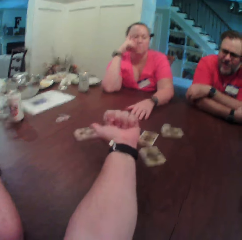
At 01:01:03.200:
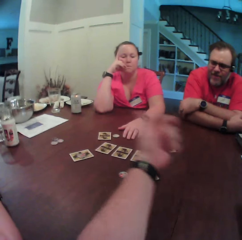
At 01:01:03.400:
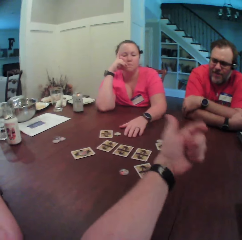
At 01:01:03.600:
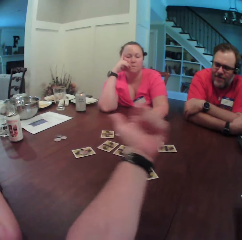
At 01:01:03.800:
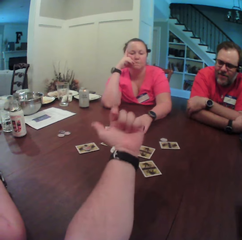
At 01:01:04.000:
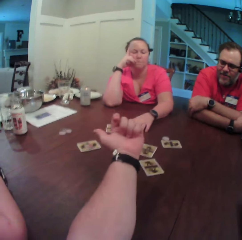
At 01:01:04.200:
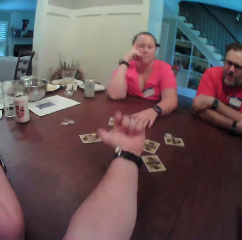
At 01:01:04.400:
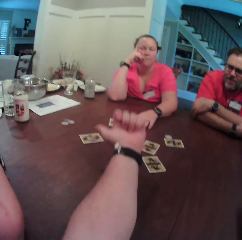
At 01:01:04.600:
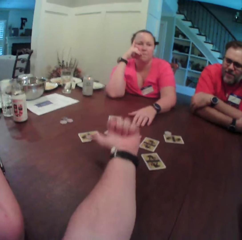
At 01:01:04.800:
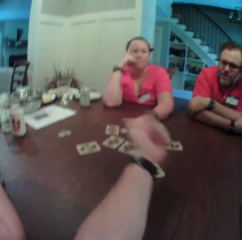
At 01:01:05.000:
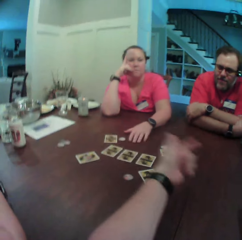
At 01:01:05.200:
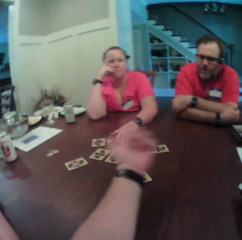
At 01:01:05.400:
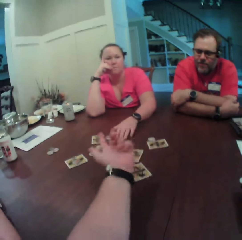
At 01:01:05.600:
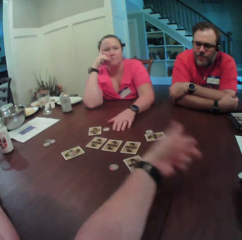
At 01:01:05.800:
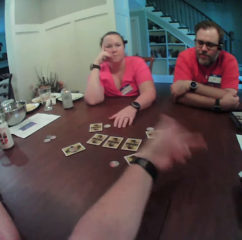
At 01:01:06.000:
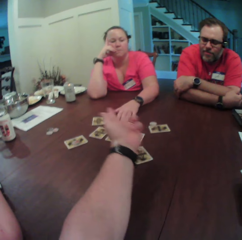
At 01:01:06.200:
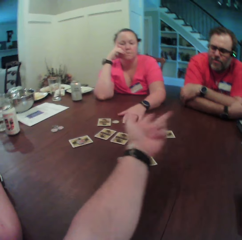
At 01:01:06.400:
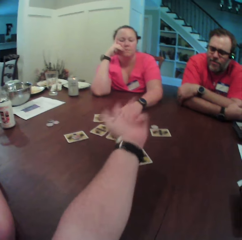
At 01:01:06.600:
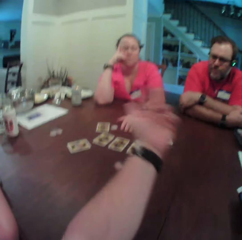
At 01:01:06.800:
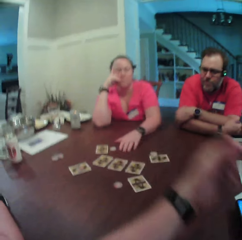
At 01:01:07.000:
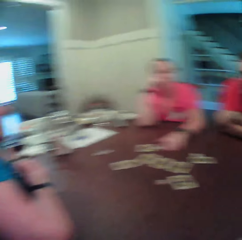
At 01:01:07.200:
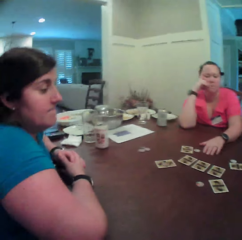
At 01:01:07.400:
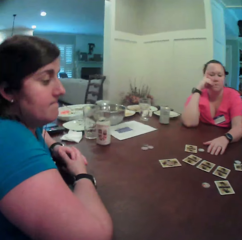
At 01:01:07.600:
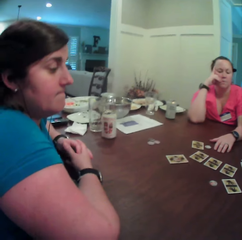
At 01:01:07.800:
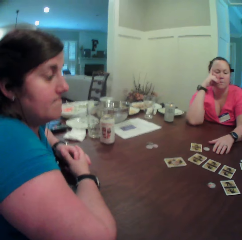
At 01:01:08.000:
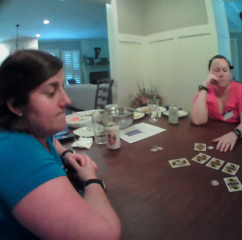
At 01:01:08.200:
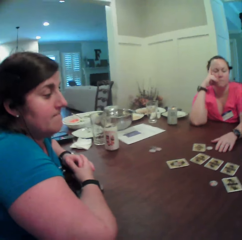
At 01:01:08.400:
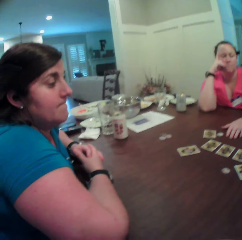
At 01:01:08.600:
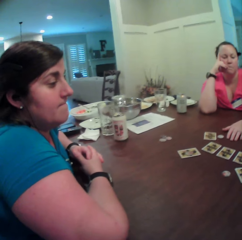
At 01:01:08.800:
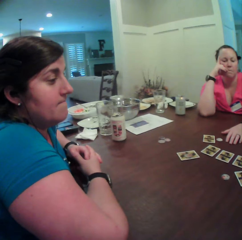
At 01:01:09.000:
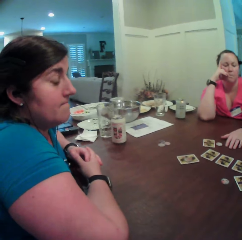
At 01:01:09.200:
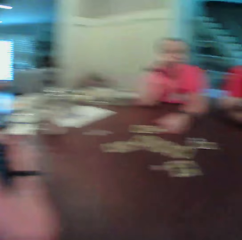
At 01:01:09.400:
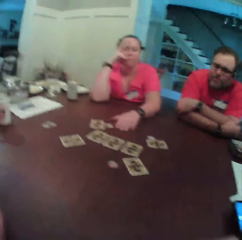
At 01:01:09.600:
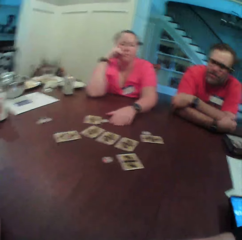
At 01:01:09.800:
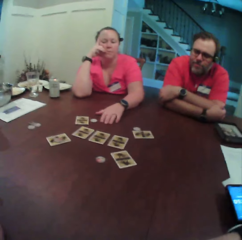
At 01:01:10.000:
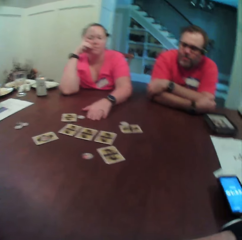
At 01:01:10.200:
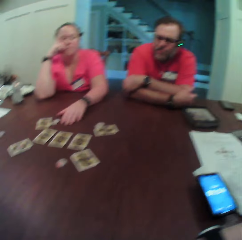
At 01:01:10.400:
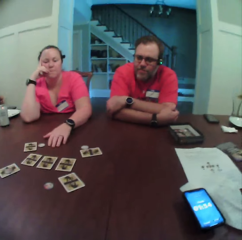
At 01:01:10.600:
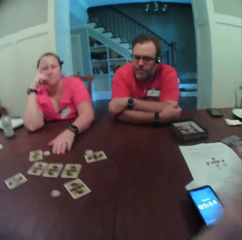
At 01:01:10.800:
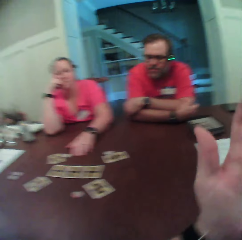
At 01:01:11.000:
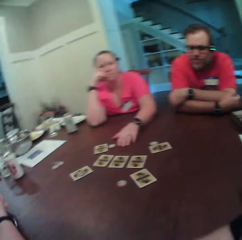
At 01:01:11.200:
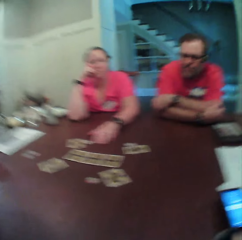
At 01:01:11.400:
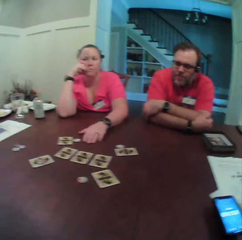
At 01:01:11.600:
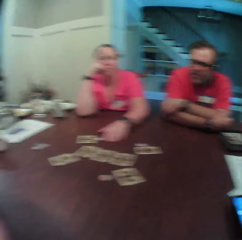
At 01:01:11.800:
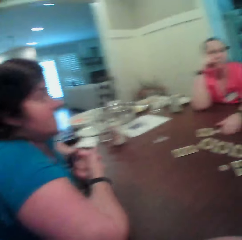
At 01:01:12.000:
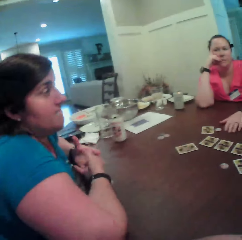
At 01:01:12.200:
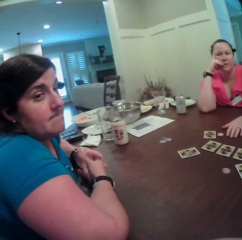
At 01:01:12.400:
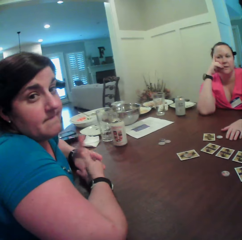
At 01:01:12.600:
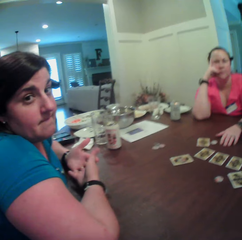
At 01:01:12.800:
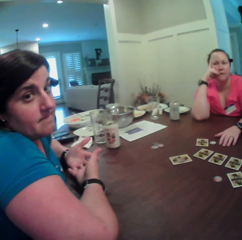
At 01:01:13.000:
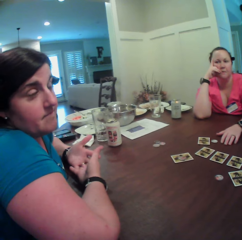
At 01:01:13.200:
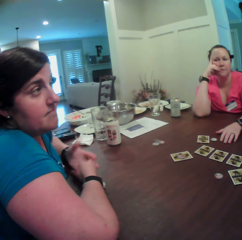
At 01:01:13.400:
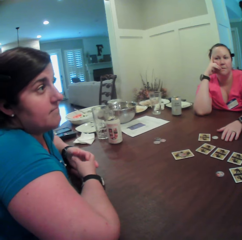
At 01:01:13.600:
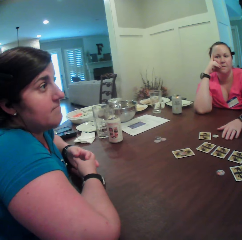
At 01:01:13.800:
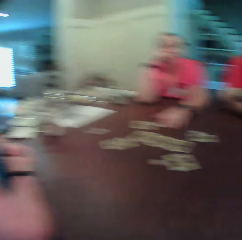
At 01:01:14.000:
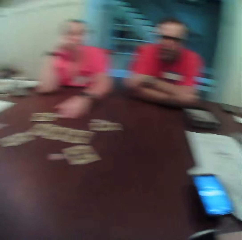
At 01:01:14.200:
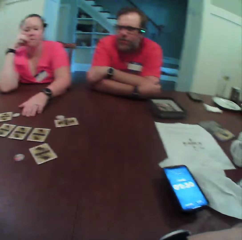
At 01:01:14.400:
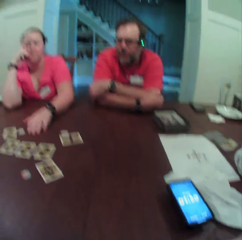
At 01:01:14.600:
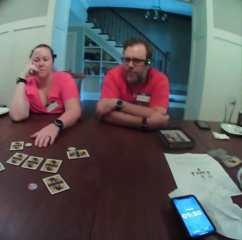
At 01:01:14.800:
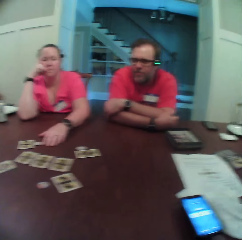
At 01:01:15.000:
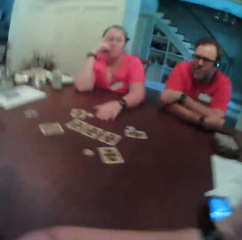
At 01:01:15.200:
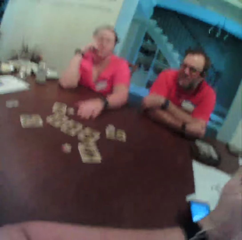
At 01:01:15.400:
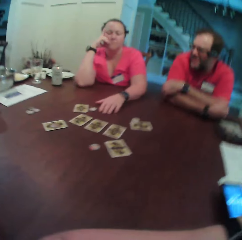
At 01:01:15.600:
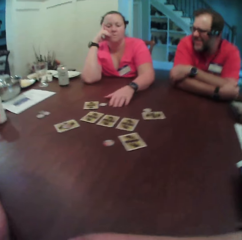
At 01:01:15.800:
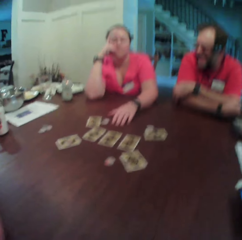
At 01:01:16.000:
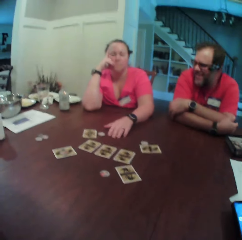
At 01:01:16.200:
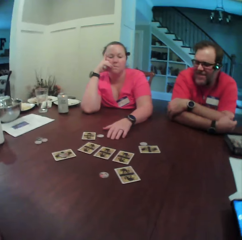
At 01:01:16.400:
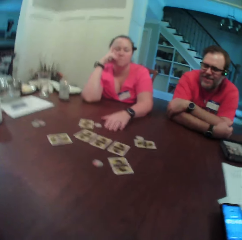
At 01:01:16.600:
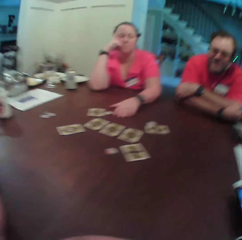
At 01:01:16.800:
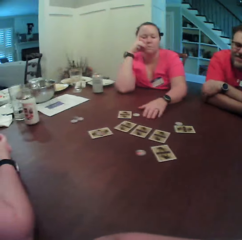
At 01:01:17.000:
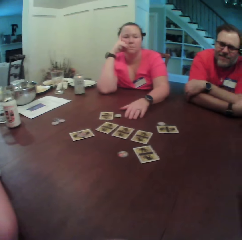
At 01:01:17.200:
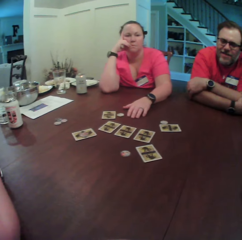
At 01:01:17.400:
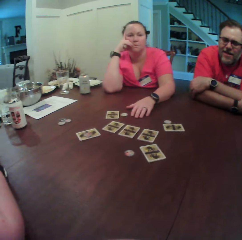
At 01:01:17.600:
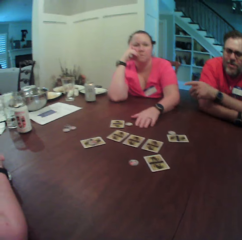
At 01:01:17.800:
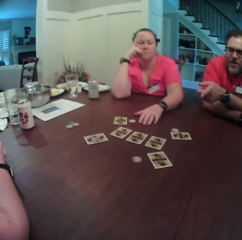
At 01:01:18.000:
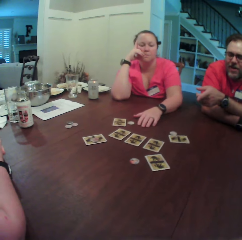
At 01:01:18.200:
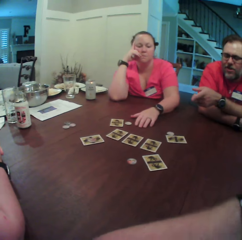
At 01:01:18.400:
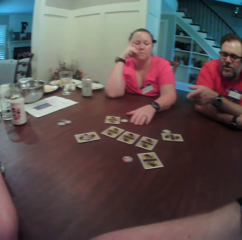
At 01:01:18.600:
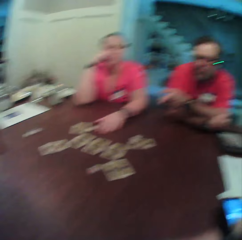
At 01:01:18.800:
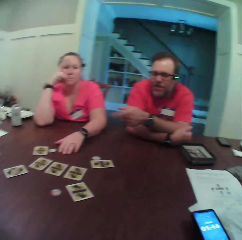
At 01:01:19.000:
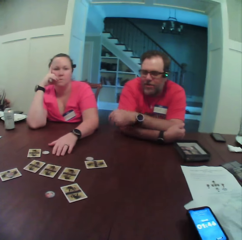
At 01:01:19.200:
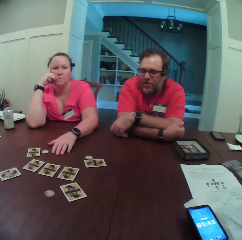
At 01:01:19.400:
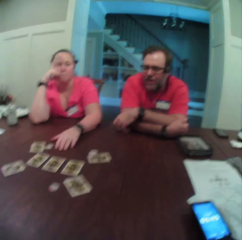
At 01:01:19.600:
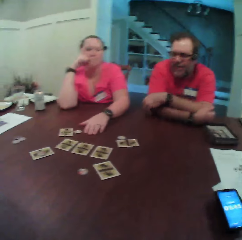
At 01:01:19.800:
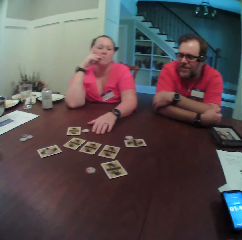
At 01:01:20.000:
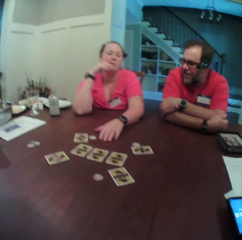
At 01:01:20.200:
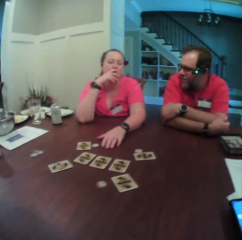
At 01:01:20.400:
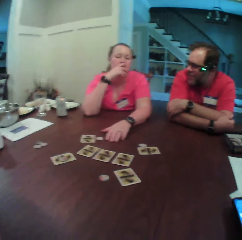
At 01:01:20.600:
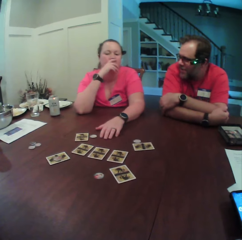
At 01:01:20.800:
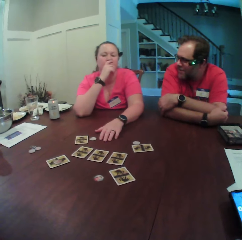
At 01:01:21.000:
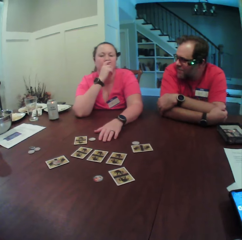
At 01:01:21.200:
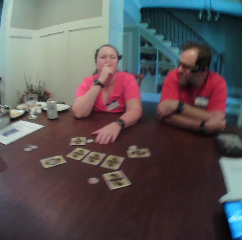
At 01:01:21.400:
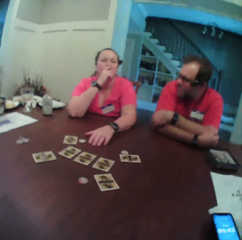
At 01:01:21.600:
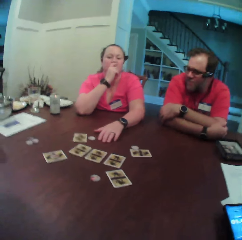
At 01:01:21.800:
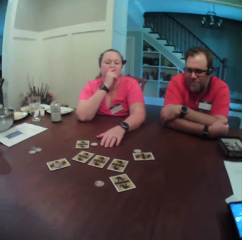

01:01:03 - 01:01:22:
A man points at the cards with his left hand.

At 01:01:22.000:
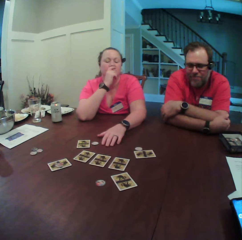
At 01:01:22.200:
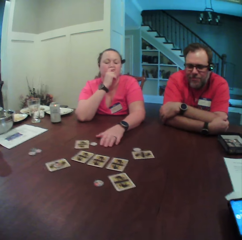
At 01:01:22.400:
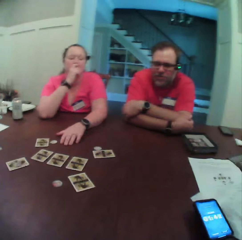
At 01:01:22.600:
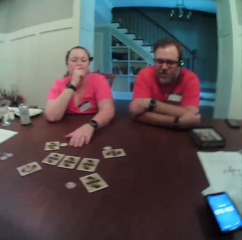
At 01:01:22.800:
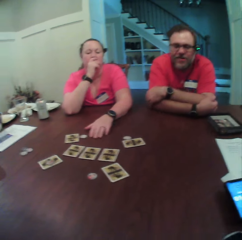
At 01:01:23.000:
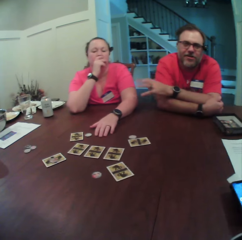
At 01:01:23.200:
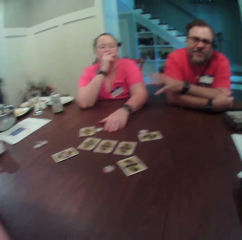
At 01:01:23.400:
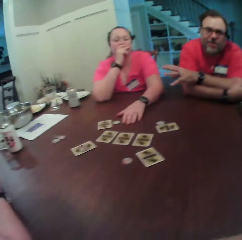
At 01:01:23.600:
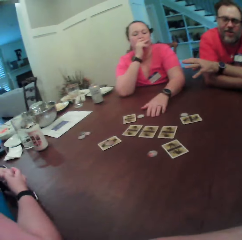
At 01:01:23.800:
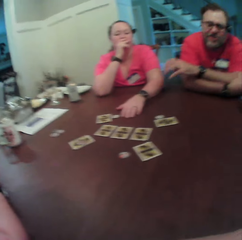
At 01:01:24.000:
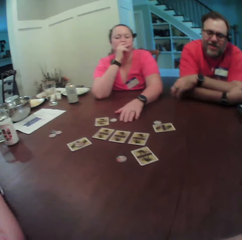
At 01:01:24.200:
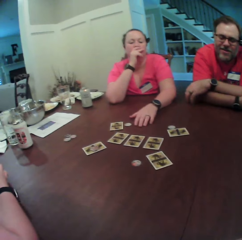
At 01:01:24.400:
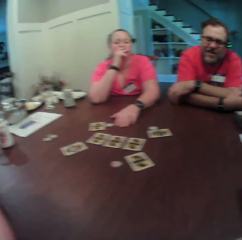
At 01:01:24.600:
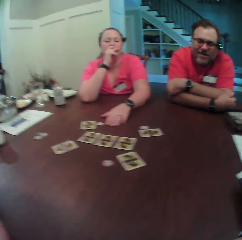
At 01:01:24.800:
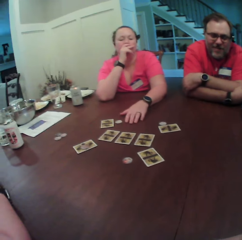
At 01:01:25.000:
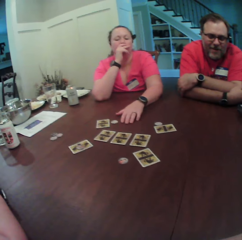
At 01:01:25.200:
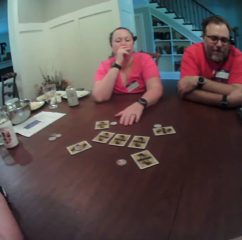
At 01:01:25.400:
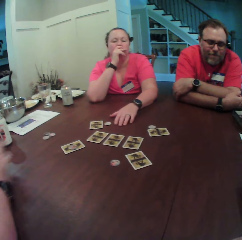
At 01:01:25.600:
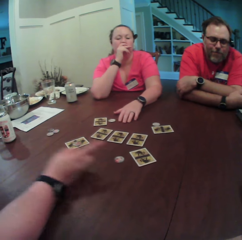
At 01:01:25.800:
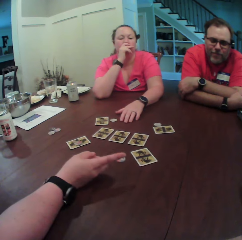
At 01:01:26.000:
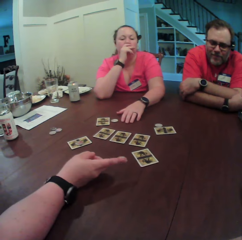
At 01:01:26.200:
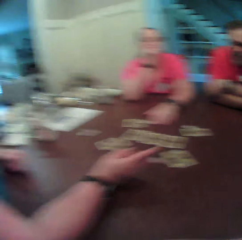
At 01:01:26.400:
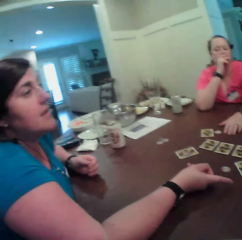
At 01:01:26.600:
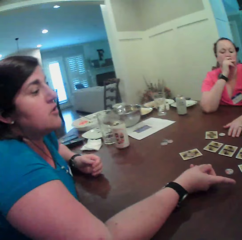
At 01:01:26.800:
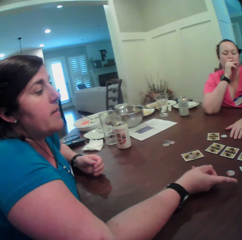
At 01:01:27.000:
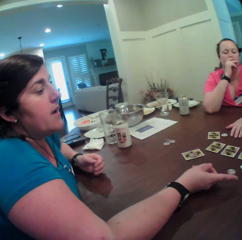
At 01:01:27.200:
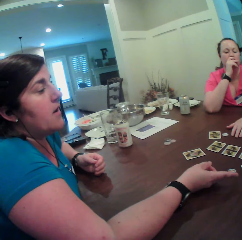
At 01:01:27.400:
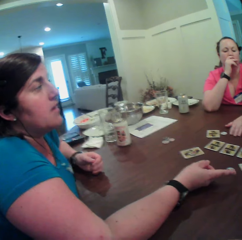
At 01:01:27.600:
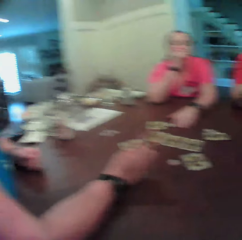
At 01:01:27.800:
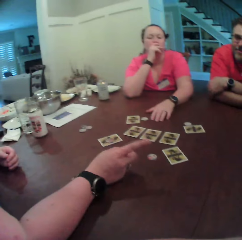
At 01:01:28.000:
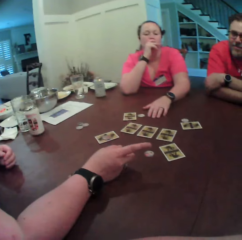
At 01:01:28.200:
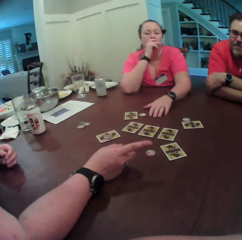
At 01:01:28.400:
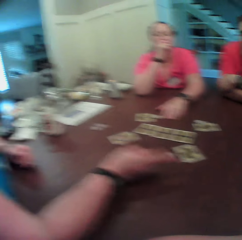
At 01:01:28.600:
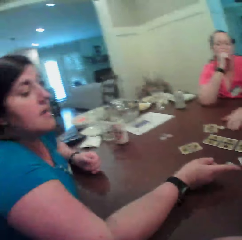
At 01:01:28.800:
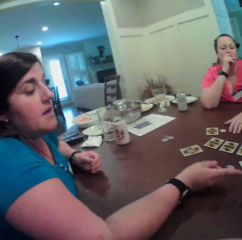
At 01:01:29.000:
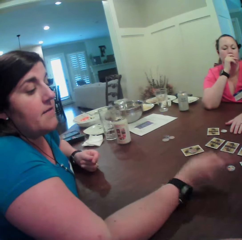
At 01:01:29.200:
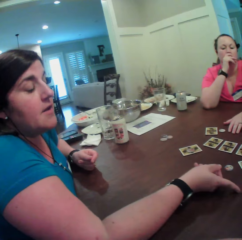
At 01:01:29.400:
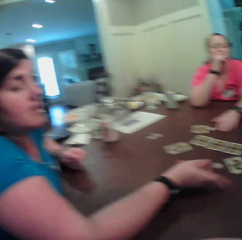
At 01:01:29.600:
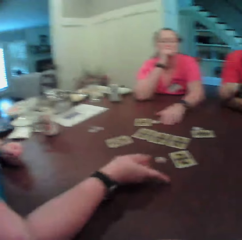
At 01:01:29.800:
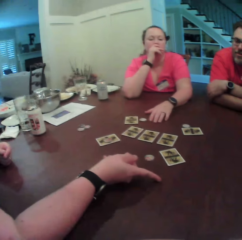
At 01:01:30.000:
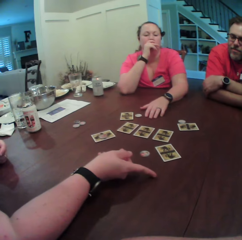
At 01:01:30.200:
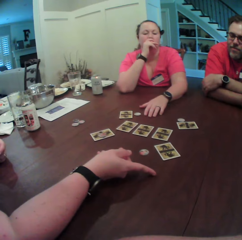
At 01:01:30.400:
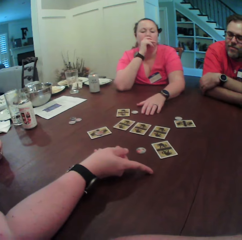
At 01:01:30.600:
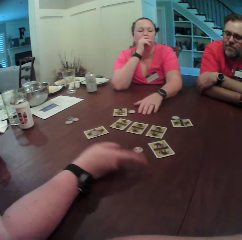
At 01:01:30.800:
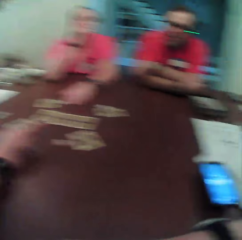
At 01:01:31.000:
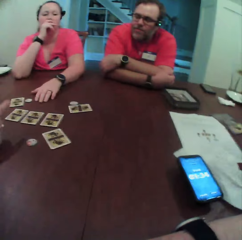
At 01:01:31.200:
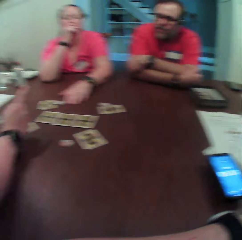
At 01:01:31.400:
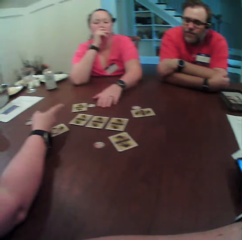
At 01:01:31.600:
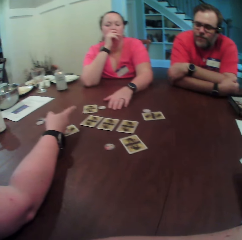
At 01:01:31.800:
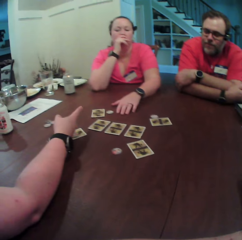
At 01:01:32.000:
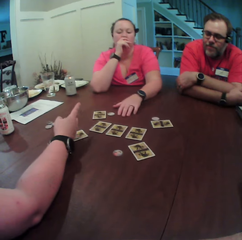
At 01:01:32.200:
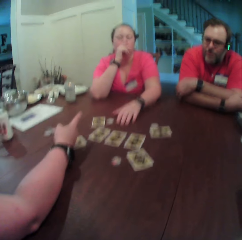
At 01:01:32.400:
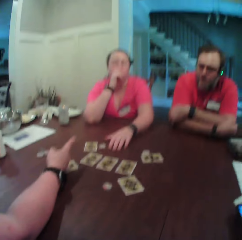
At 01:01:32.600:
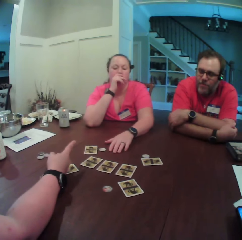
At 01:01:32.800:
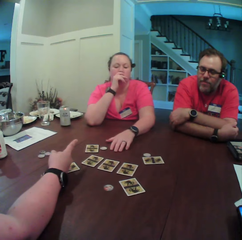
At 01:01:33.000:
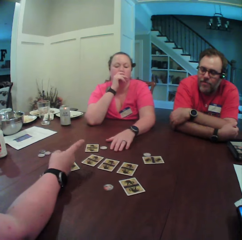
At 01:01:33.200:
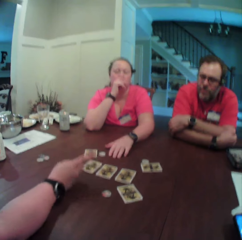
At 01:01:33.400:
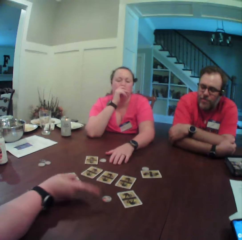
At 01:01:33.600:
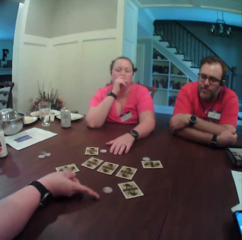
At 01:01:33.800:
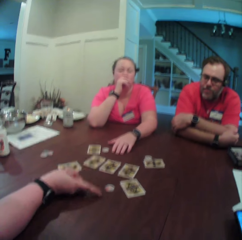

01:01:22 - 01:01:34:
A woman points at the table with her right hand. The woman points at another woman with her right hand.
